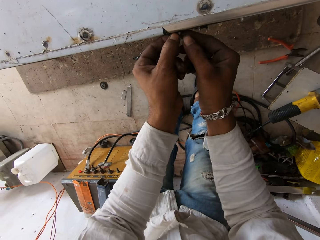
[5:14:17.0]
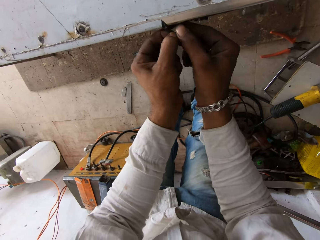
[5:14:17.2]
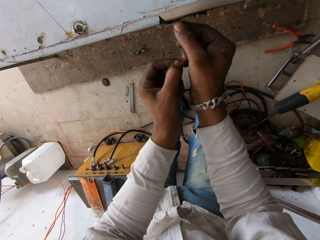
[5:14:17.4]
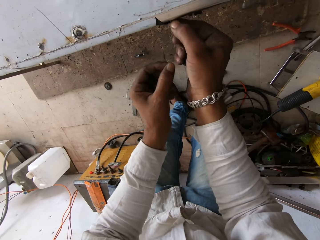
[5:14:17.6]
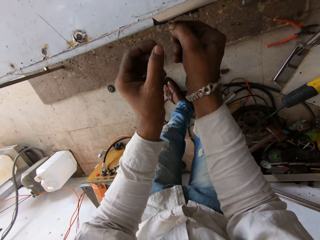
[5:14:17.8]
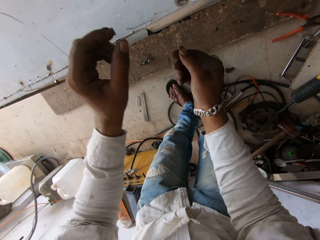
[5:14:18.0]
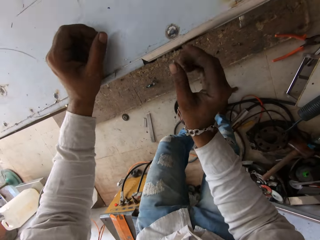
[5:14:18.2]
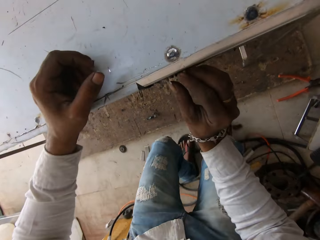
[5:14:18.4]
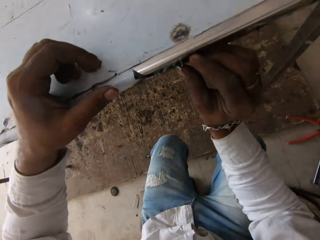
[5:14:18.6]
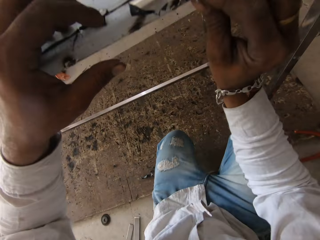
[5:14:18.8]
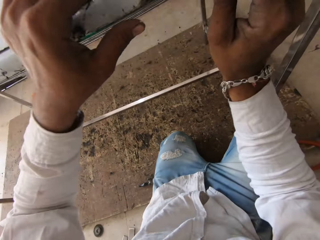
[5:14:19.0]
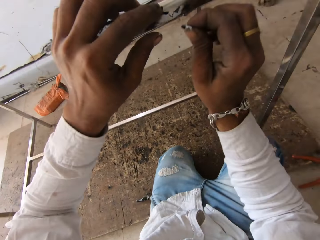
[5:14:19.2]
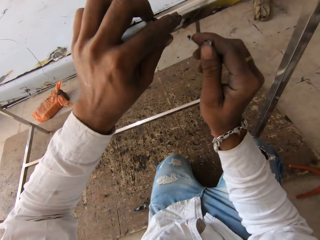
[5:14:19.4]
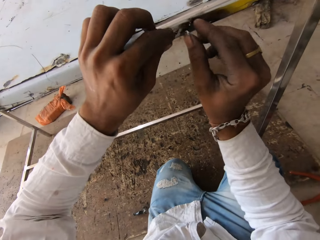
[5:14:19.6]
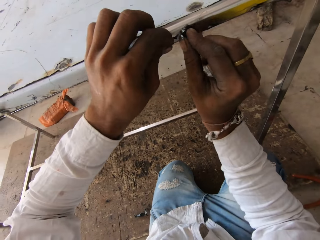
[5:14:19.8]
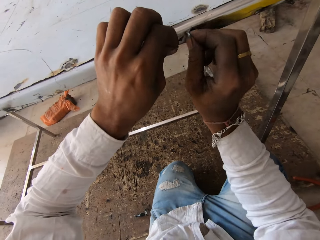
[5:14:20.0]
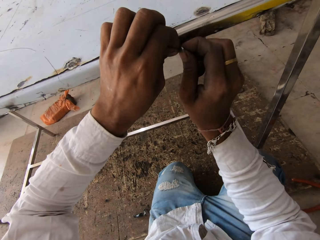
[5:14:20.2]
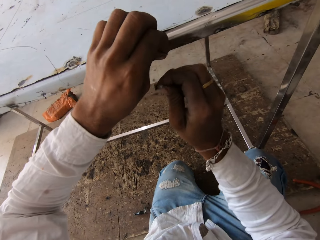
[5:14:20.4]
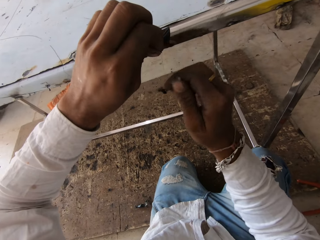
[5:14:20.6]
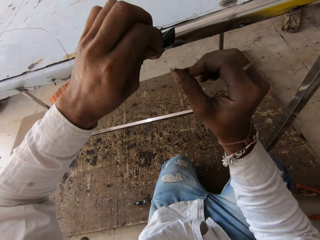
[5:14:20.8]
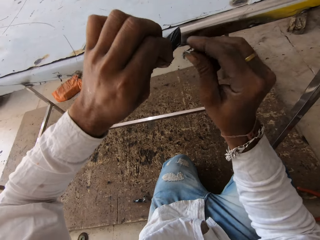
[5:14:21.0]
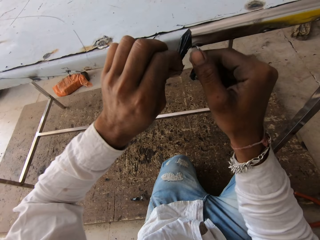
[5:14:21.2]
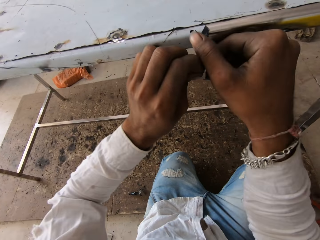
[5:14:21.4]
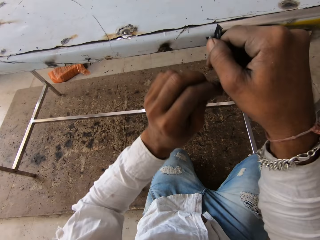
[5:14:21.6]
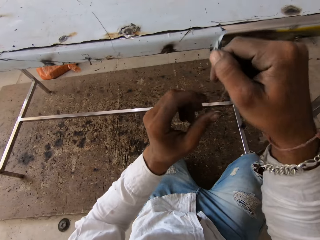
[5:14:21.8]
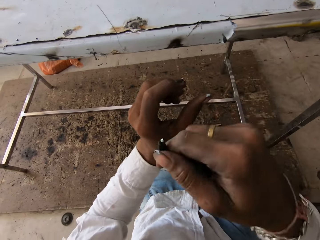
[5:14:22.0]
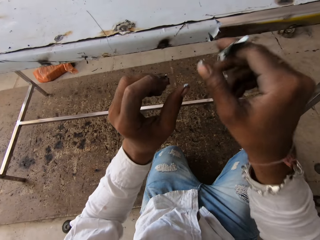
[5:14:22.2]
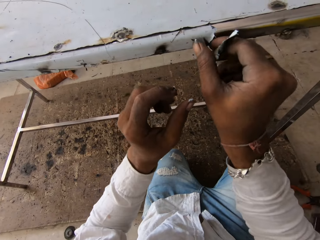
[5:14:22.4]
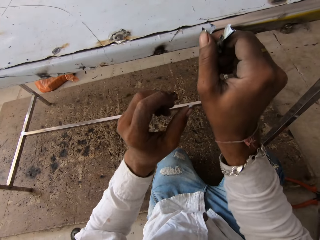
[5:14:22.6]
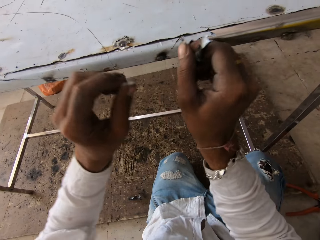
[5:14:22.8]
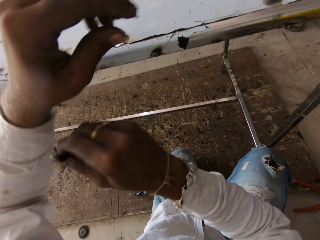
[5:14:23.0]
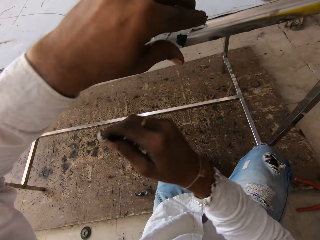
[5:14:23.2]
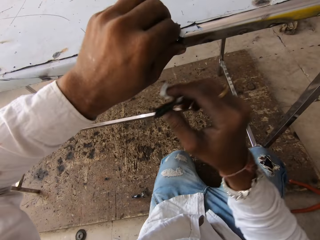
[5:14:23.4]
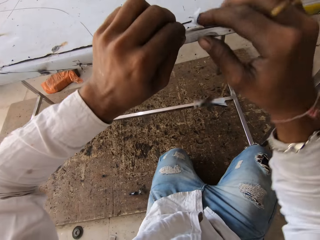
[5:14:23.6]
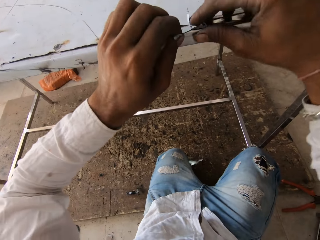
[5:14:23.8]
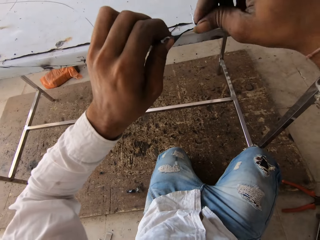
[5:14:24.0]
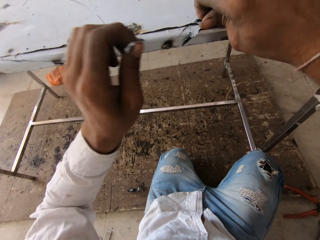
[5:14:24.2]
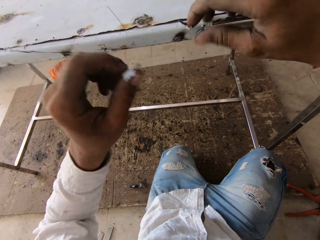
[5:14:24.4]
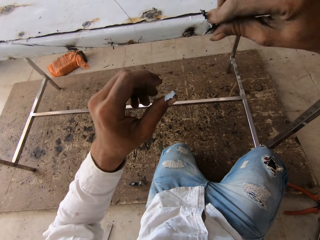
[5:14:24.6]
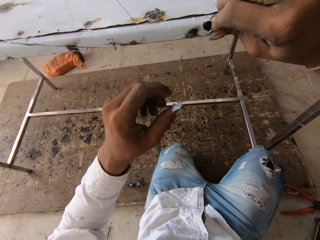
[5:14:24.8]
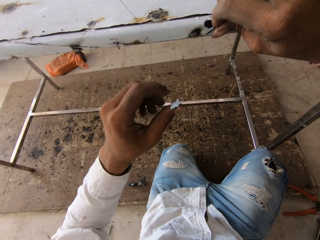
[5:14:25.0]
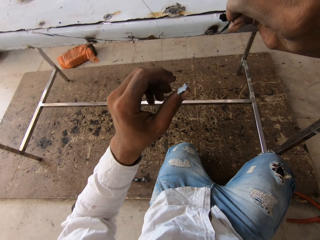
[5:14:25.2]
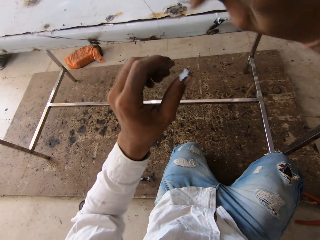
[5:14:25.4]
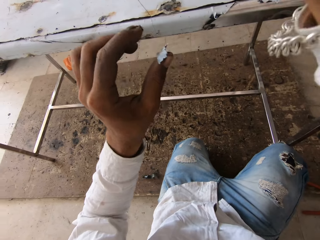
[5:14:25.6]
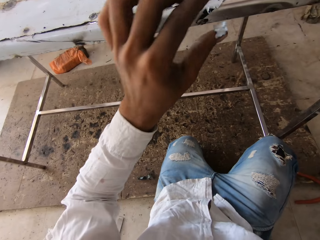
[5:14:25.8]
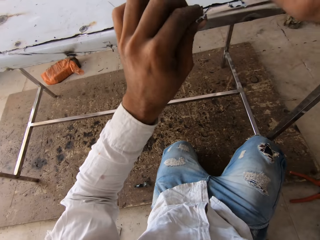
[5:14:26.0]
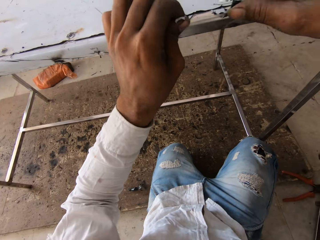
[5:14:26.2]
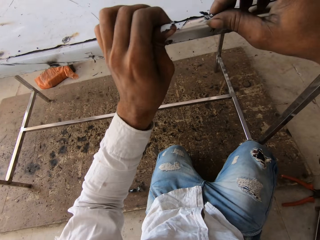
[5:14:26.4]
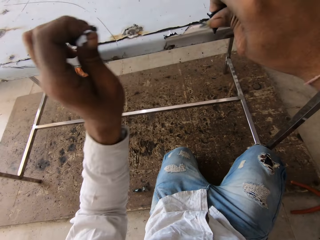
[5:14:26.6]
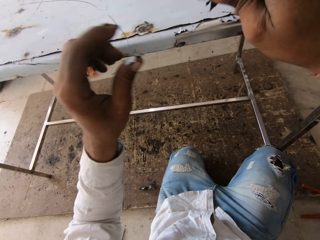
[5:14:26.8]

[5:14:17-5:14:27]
The camera wearer kneels down. They remove tape from the table repeatedly.

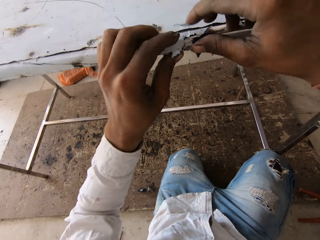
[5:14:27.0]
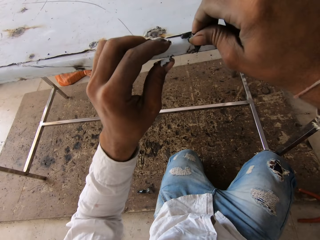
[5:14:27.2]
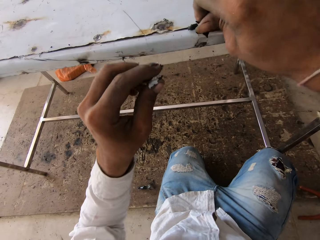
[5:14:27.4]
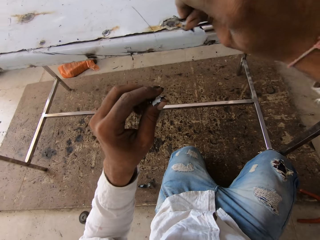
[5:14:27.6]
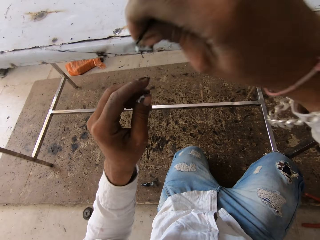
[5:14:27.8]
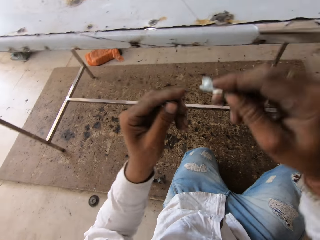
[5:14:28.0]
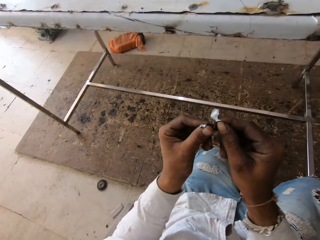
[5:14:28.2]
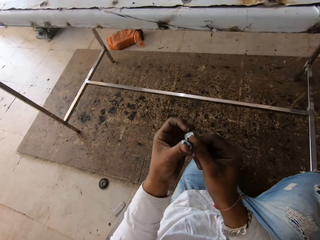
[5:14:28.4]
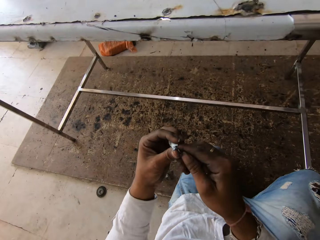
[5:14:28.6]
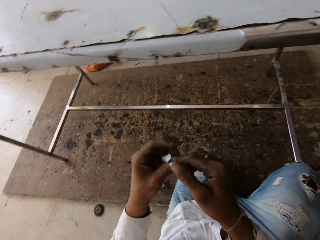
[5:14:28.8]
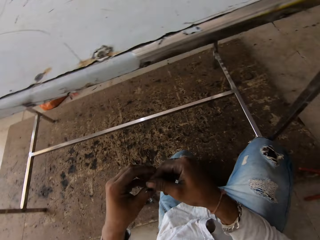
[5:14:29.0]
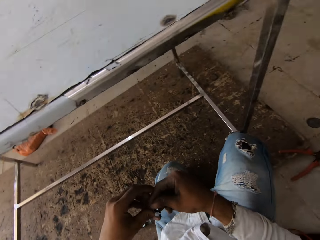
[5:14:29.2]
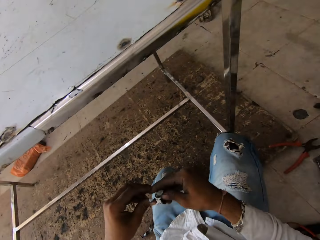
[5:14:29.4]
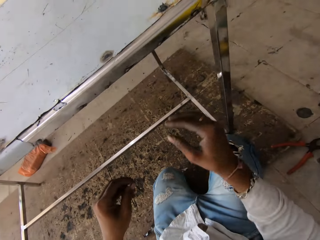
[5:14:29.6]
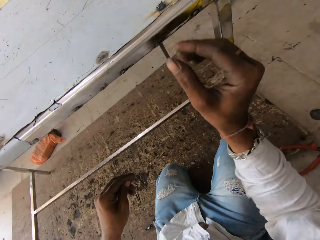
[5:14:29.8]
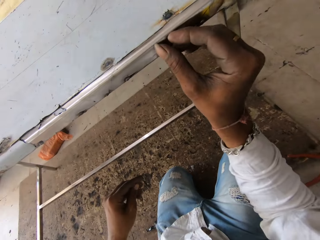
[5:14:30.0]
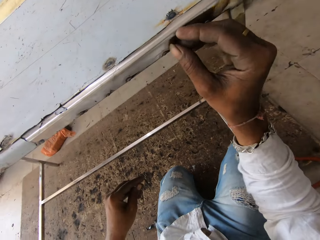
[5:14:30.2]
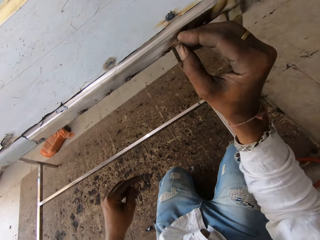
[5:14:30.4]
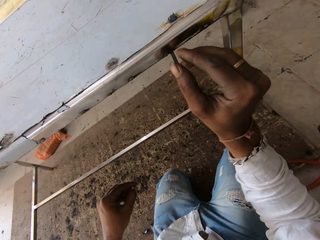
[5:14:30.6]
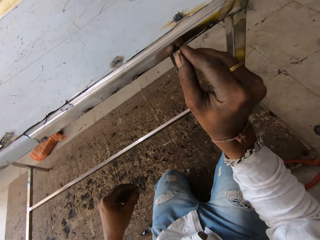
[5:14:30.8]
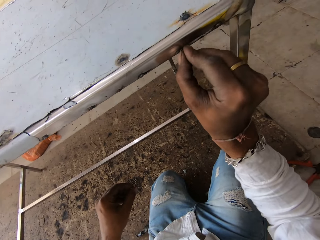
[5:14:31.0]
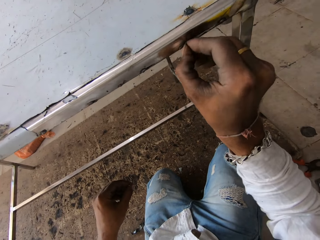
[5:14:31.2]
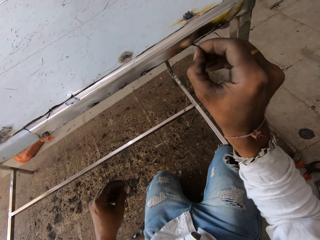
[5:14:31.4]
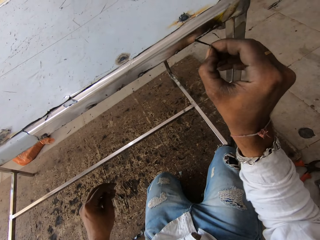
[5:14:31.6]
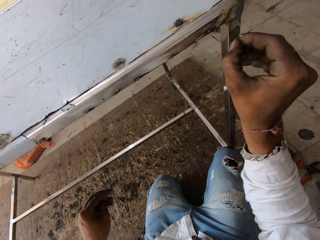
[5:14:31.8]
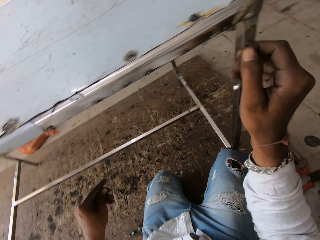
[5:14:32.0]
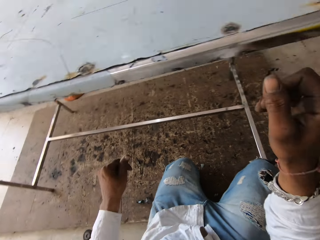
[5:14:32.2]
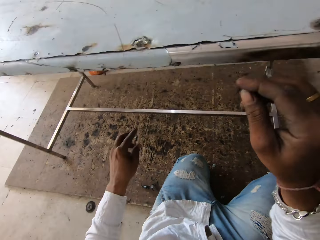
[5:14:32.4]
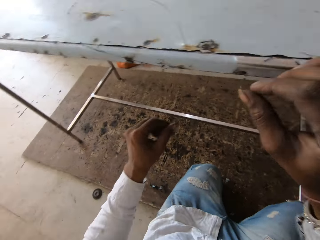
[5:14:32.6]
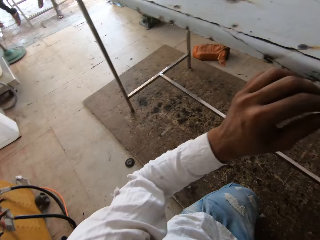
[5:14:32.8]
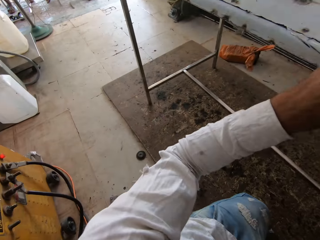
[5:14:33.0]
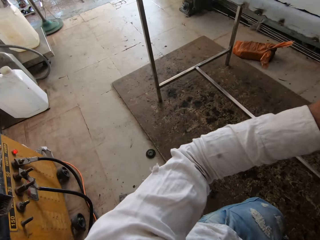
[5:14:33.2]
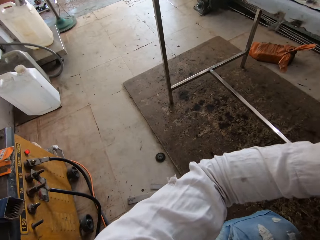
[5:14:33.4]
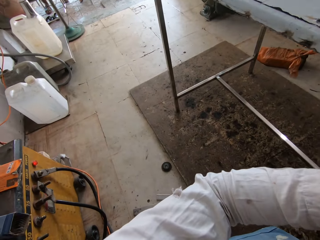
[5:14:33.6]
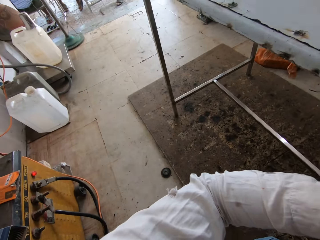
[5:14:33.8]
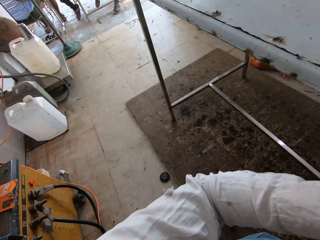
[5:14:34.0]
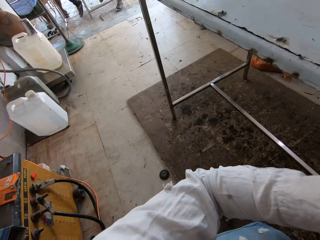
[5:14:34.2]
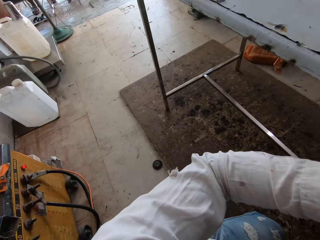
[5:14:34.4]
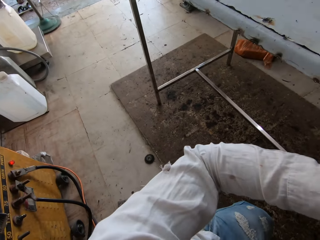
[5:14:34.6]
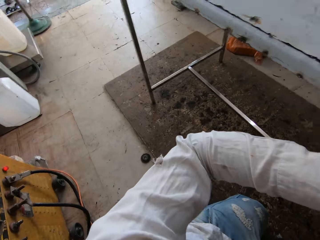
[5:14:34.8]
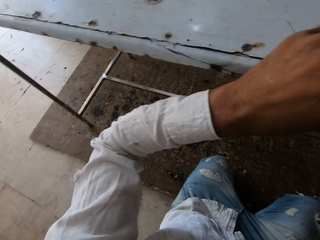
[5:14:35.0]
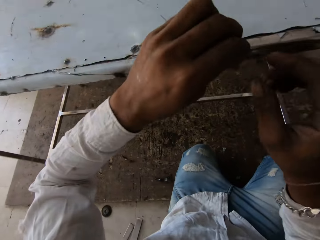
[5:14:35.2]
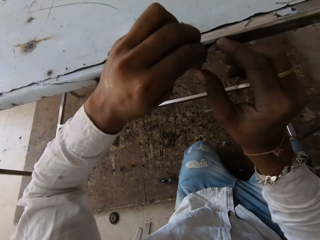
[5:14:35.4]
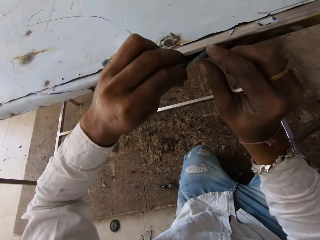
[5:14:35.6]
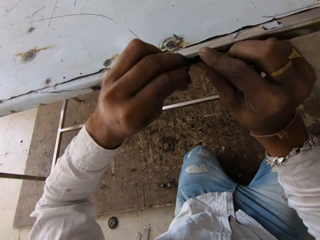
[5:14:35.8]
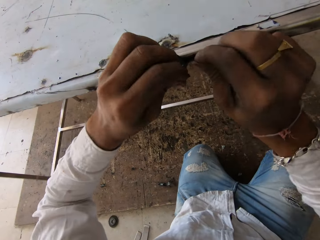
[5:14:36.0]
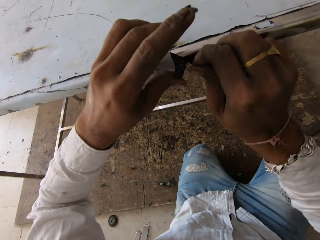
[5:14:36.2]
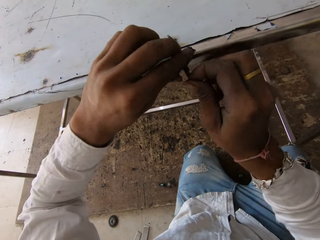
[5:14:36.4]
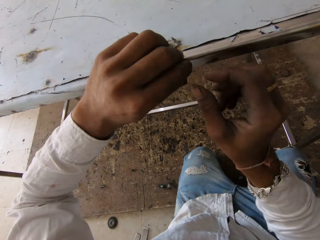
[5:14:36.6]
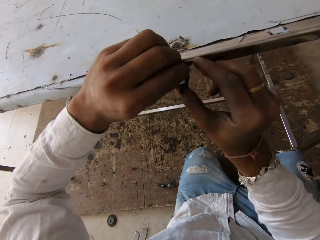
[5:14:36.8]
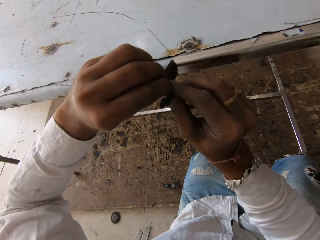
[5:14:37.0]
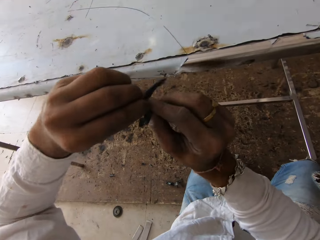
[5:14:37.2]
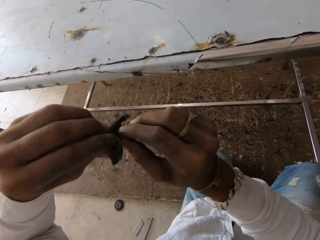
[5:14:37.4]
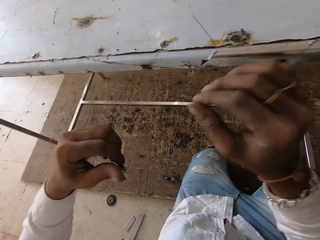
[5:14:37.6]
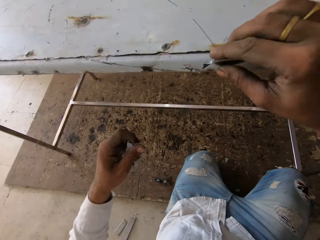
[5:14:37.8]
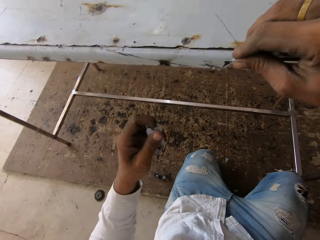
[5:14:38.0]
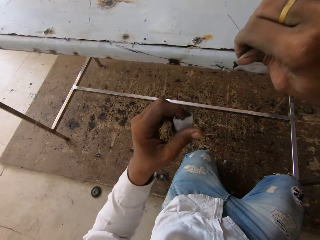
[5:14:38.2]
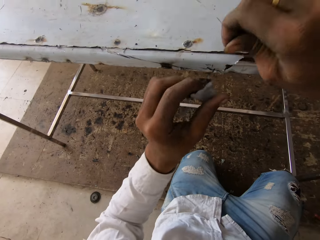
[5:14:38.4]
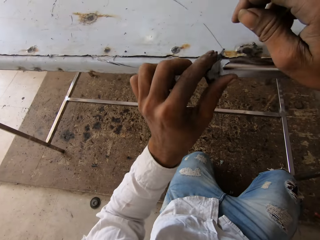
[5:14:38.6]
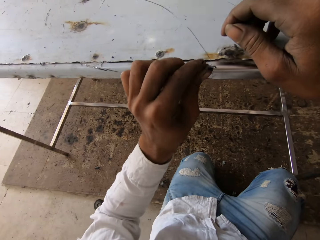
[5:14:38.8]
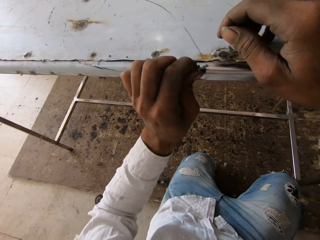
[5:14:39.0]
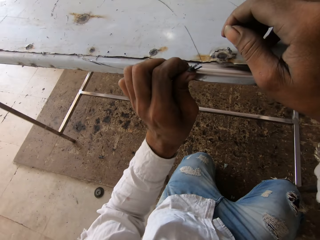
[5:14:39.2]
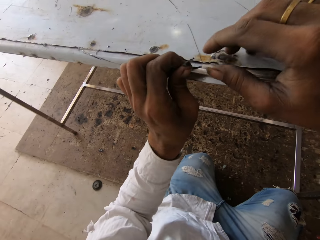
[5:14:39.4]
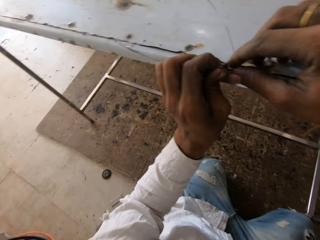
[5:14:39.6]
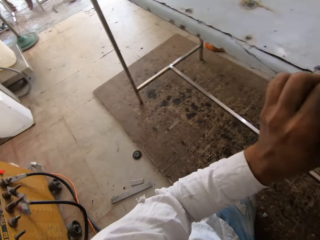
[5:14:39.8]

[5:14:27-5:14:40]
The camera wearer removes tape from the table. They look around. They fold the tape. They remove the tape from the table. They do so again.
